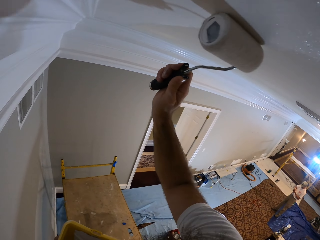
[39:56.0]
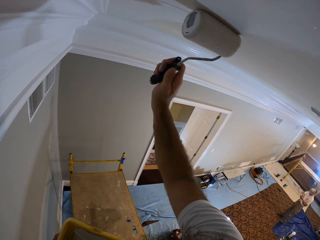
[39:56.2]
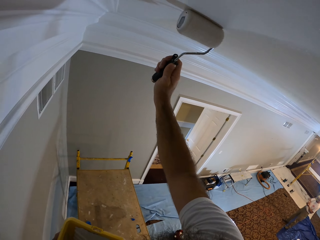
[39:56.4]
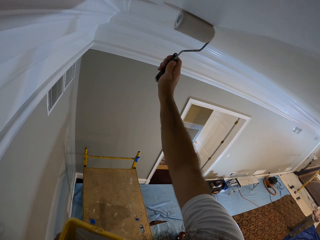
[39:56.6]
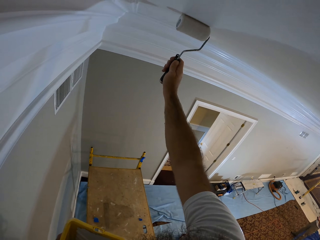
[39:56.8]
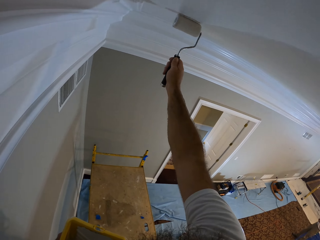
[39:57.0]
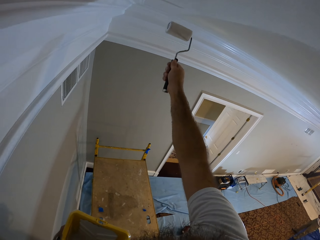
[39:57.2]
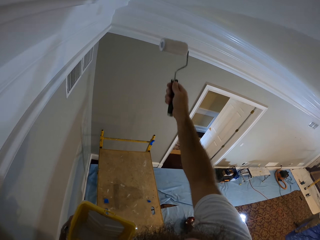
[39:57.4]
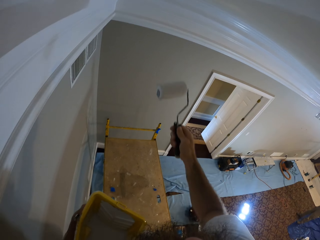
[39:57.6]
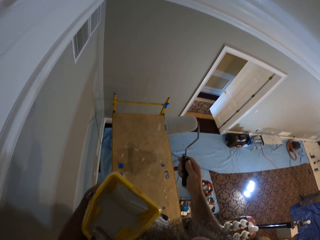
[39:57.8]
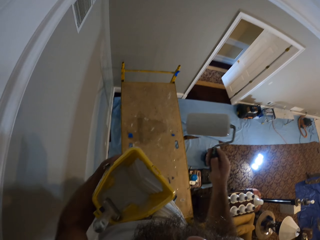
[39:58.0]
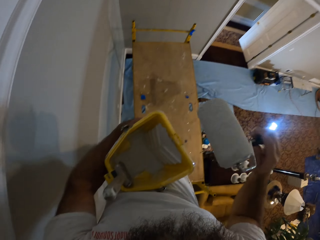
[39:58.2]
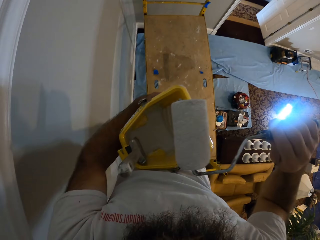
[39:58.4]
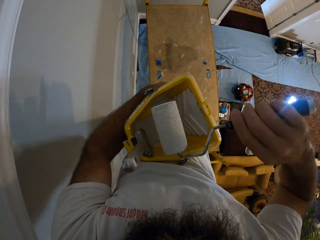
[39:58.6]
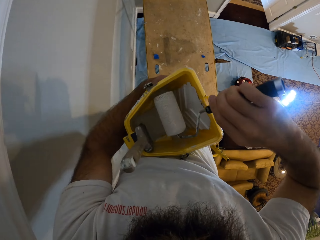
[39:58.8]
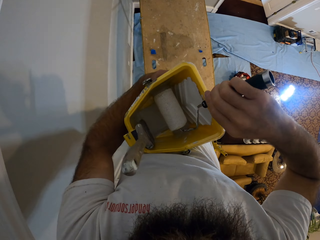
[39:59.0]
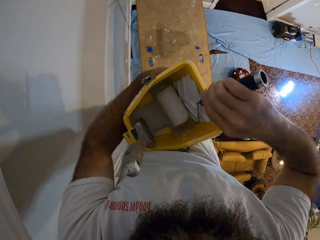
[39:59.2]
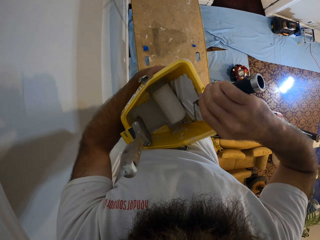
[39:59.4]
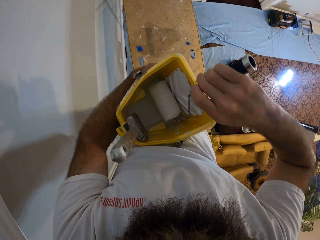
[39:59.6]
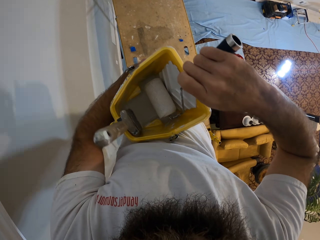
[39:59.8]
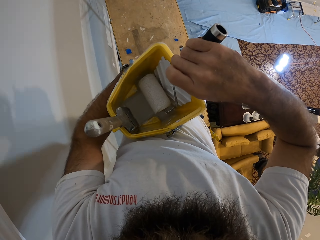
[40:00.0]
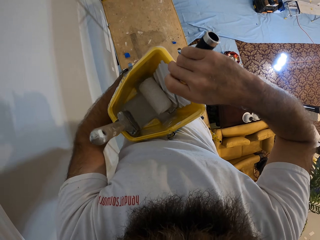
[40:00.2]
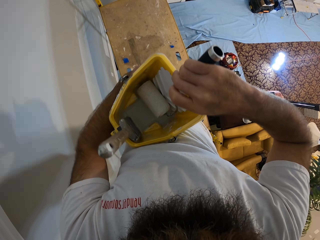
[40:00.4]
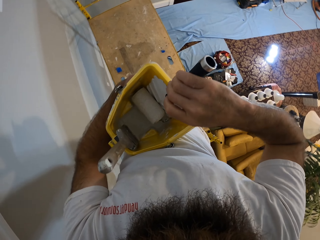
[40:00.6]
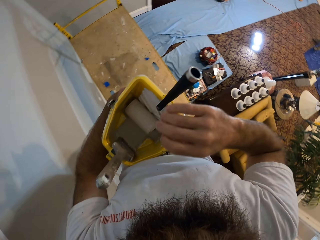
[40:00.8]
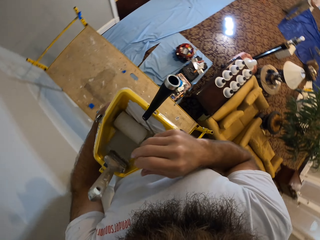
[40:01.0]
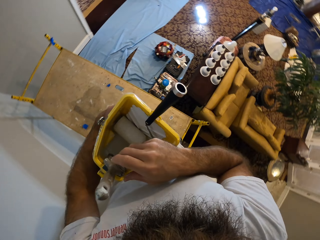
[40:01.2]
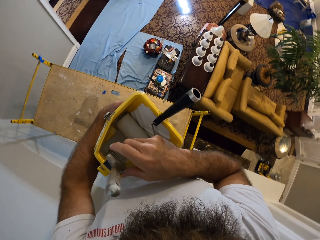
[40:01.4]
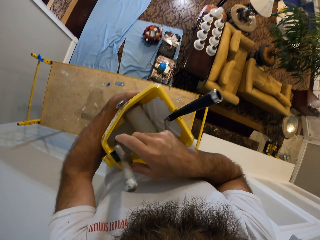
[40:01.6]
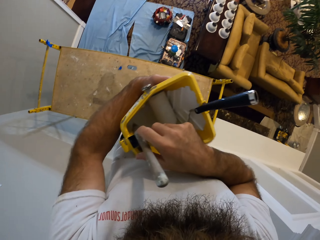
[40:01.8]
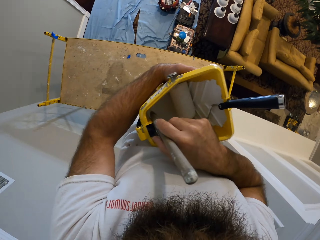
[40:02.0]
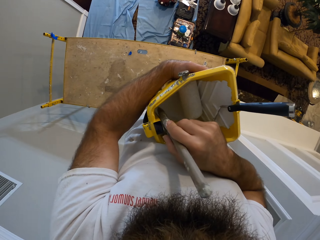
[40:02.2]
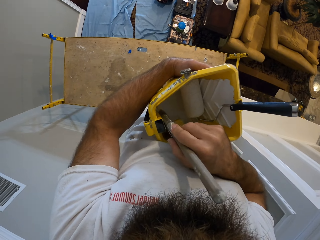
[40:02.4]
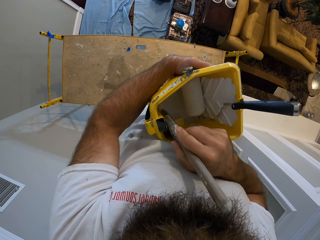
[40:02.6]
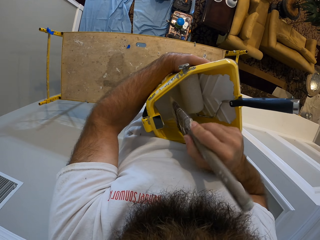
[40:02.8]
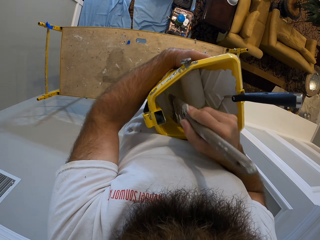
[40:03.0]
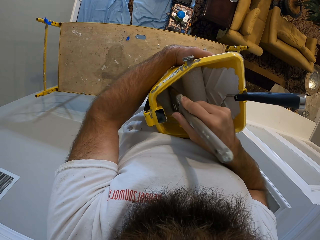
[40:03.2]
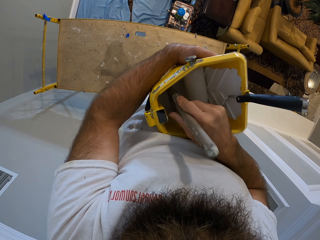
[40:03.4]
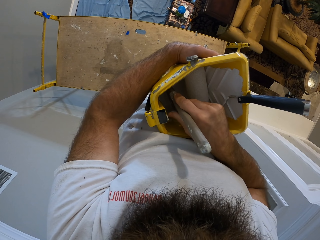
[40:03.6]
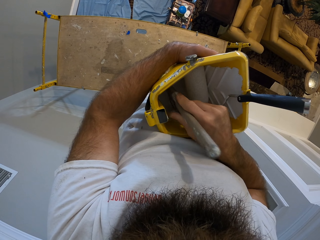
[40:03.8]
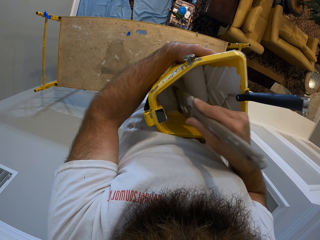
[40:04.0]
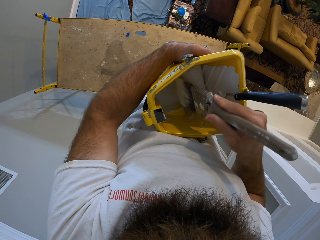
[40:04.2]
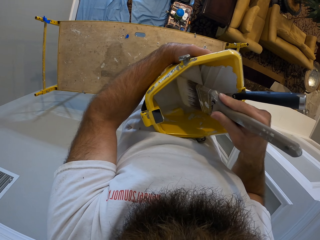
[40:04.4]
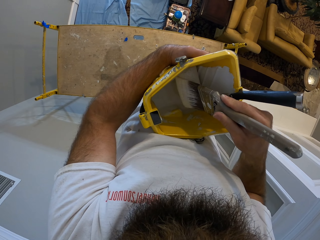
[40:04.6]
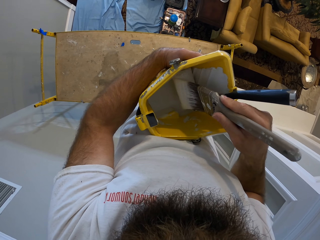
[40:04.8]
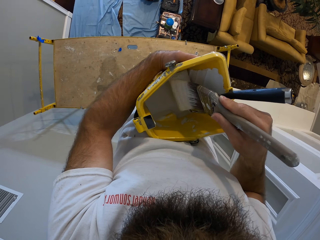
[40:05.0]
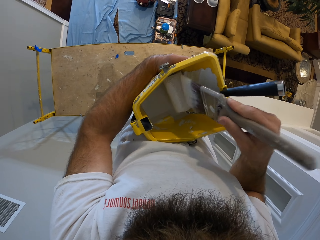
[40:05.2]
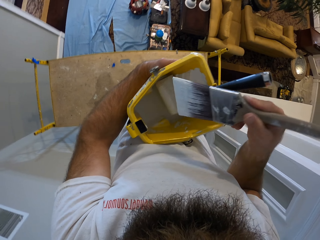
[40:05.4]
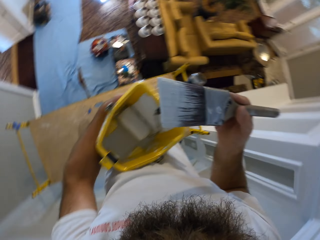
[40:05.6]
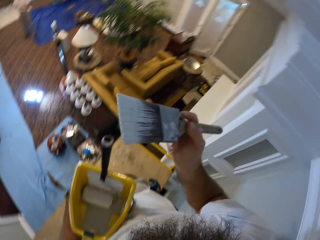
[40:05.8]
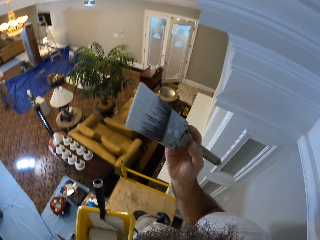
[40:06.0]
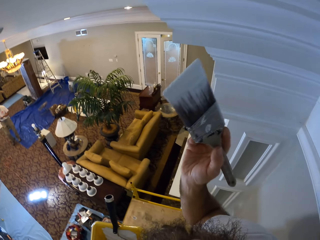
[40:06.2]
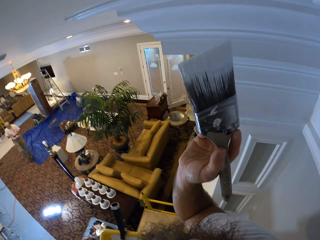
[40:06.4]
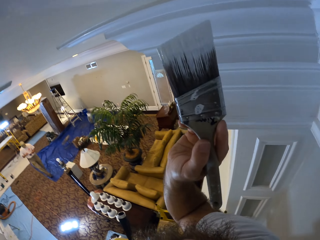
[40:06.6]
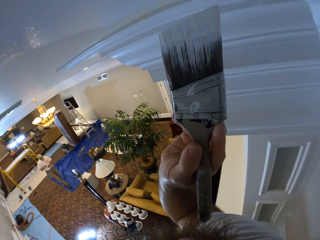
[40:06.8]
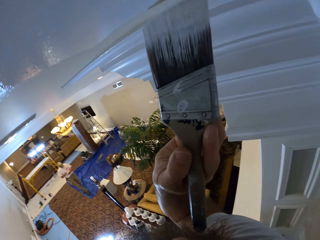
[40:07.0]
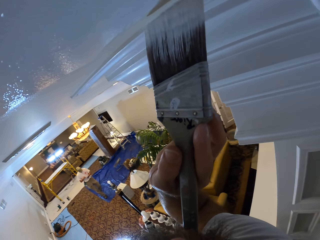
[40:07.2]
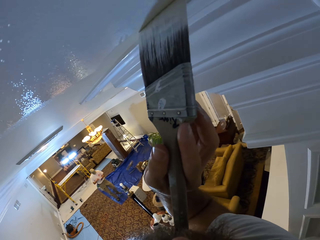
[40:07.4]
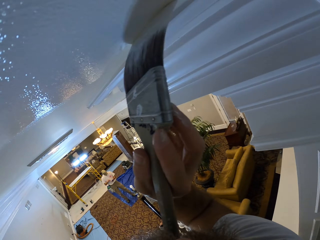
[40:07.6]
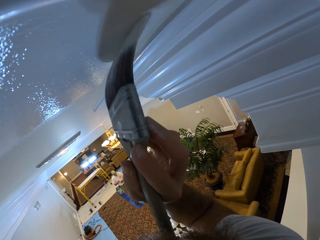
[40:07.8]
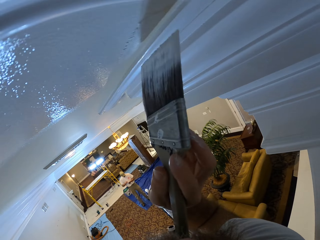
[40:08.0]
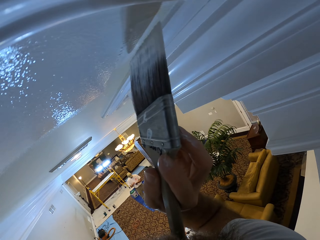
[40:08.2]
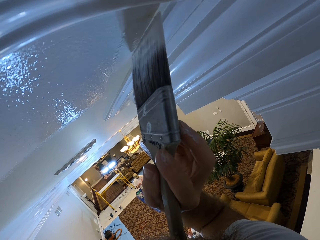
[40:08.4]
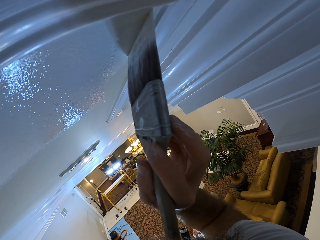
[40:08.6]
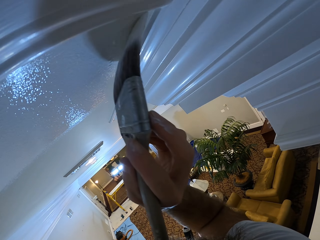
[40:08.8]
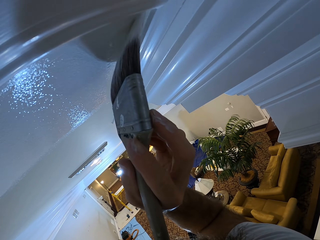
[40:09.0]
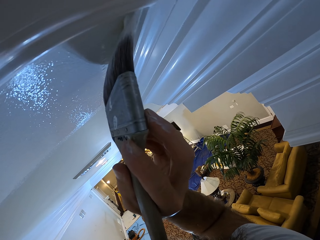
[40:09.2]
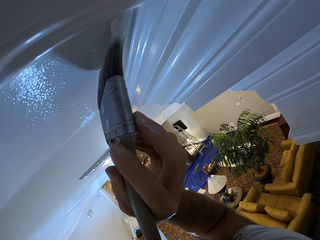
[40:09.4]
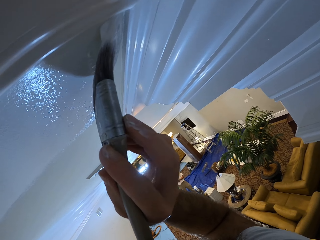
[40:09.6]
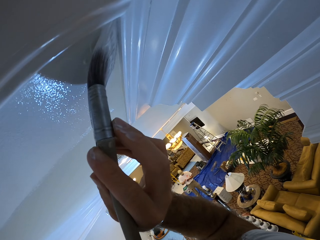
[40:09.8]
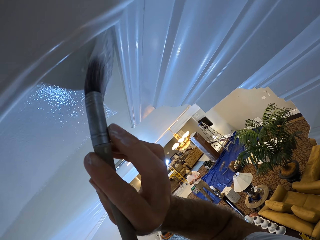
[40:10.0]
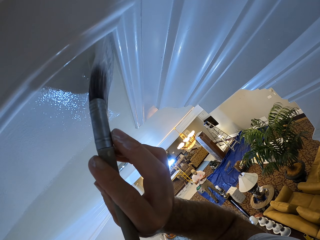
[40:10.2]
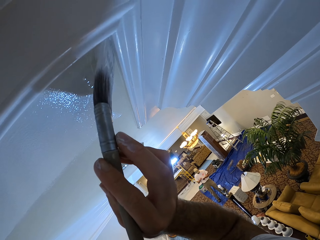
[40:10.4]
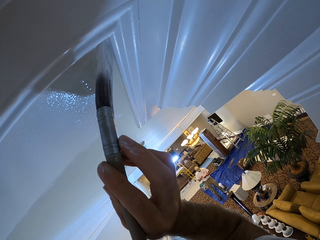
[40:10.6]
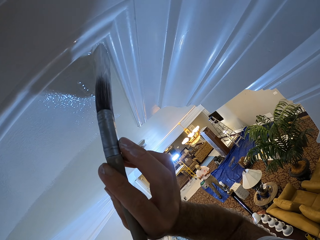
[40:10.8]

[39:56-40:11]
The camera wearer places the paint roller in his right hand into the paint bucket in his left hand. He picks the paint brush from the paint bucket in his left hand with his right hand. He dips the paint brush in his right hand into the paint inside the paint bucket in his left hand. He wipes the paint roller inside the paint bucket in his left hand with the paint brush in his right hand. He paints the ceiling with the paint brush in his right hand.

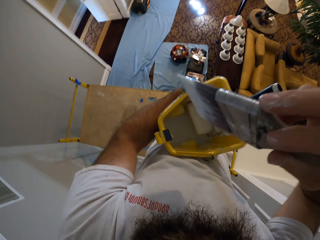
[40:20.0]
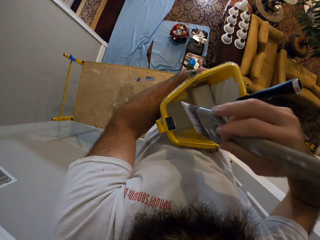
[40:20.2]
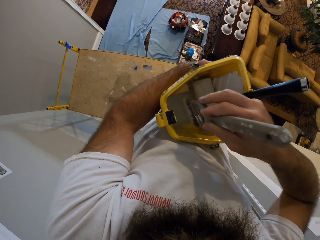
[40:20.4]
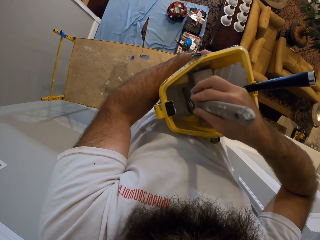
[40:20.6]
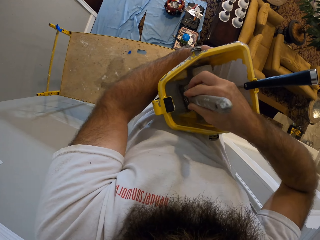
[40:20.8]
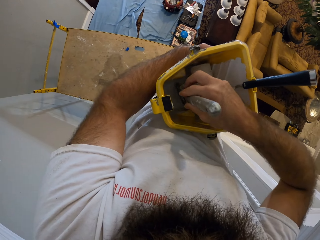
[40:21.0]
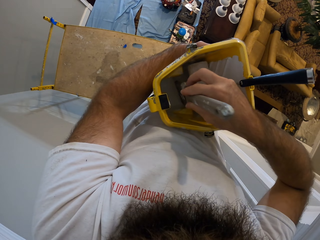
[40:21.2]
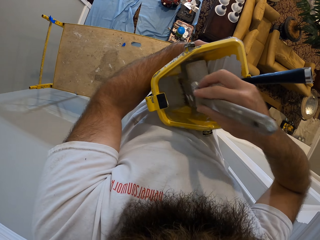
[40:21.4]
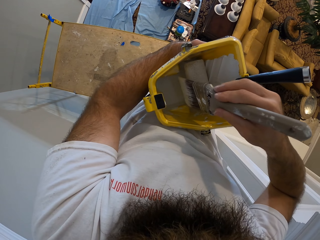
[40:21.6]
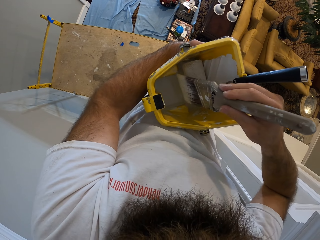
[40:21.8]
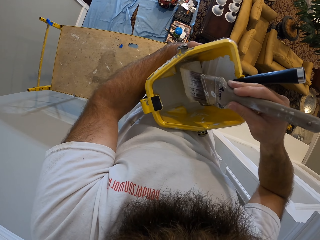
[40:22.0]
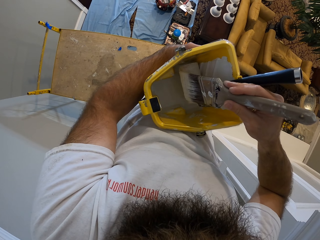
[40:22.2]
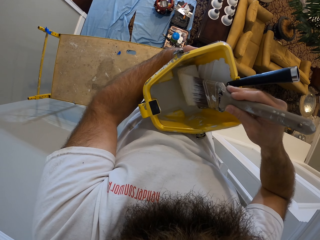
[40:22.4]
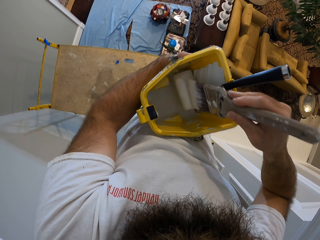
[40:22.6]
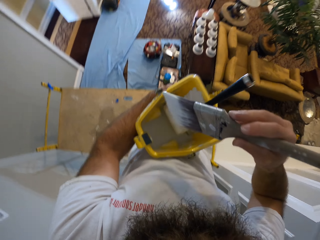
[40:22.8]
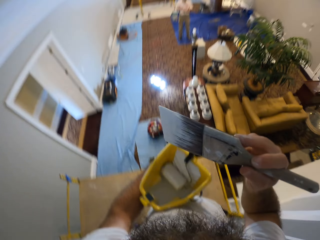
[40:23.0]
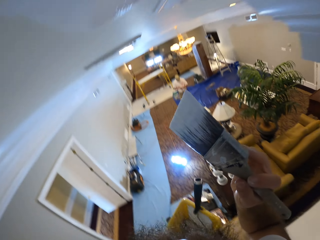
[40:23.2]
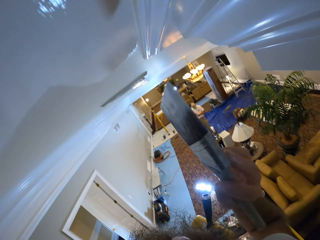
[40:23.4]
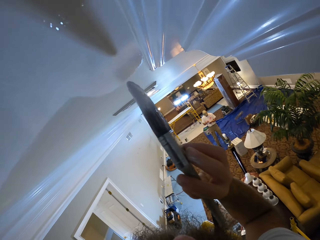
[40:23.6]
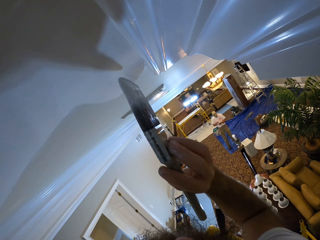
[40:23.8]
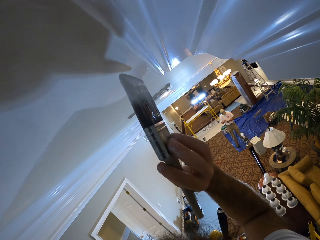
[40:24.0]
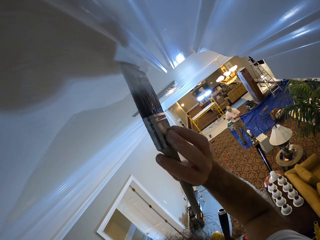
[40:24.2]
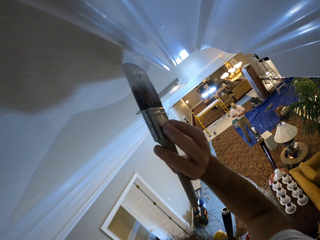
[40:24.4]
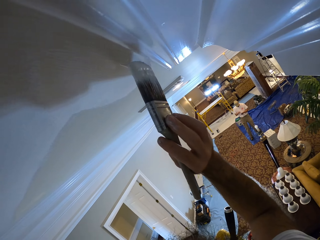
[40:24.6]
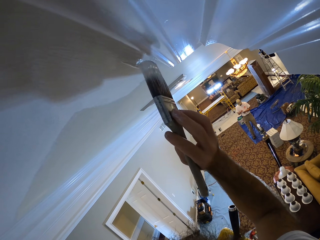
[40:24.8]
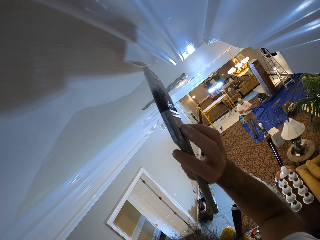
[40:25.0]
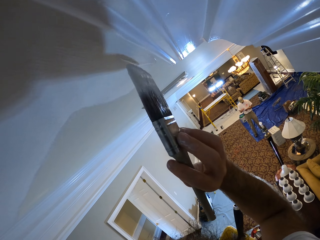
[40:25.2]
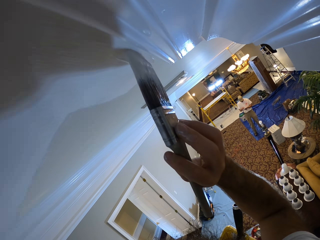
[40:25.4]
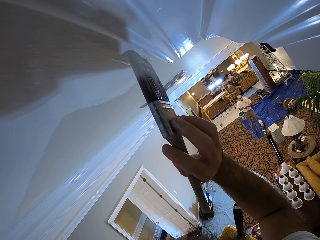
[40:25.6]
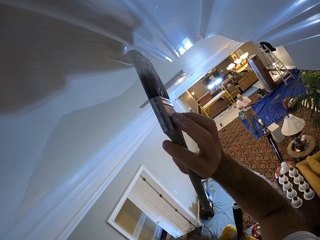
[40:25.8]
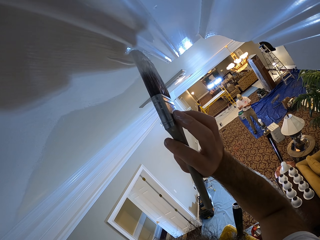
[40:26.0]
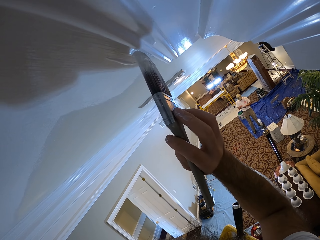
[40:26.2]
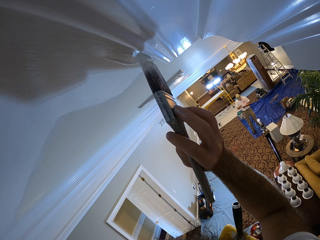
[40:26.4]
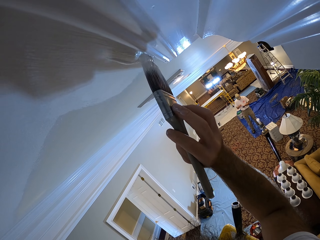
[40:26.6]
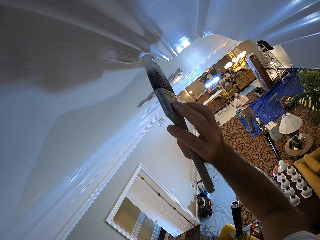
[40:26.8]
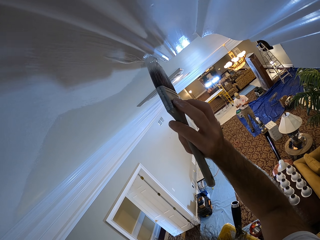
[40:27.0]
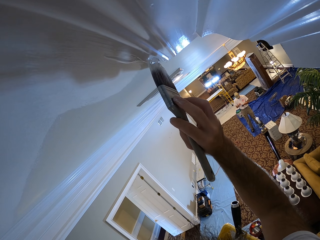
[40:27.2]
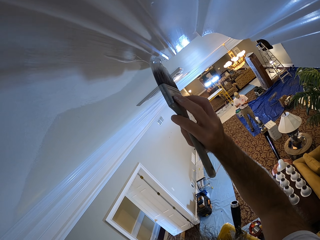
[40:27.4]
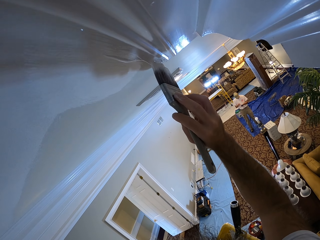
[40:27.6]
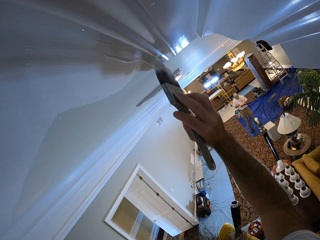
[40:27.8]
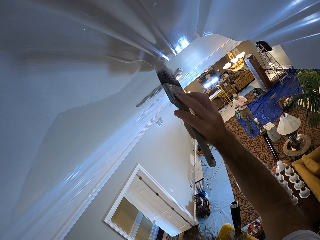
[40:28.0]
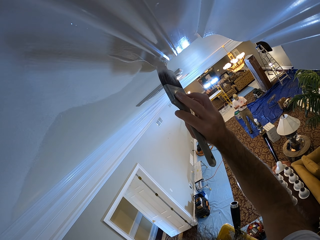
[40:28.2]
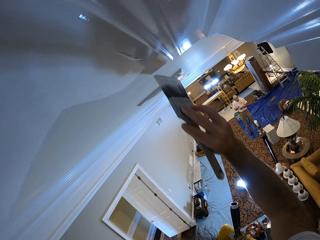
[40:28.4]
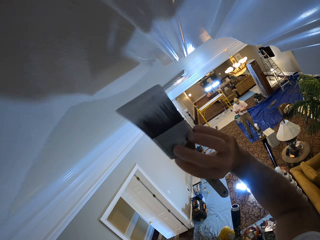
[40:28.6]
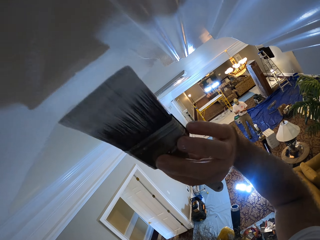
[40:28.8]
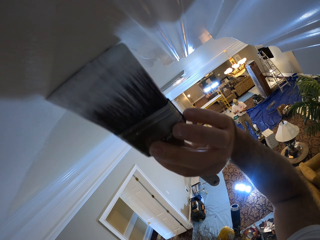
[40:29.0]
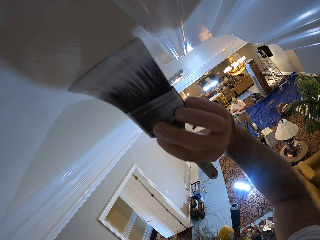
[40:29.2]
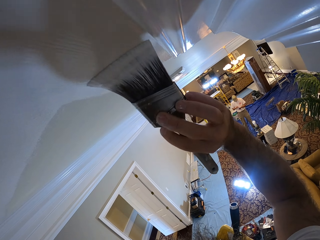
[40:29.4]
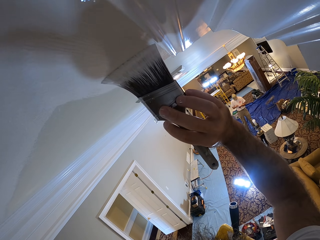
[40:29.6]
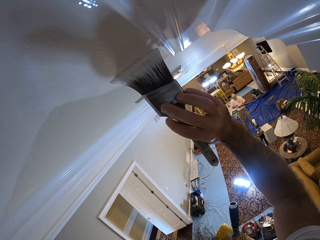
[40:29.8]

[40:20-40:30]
The camera wearer dips the paint brush in his right hand into the paint inside the paint bucket in his left hand. He wipes the paint roller inside the paint bucket in his left hand with the paint brush in his right hand. He paints the ceiling with the paint brush in his right hand.
